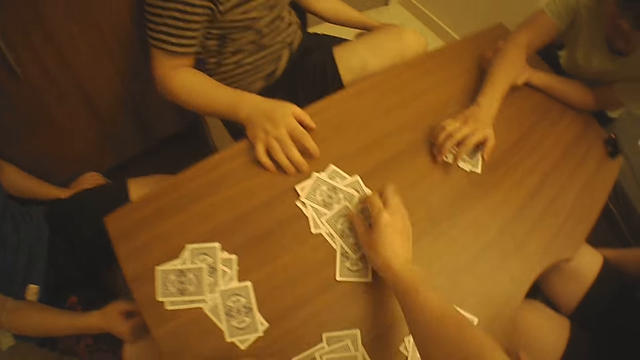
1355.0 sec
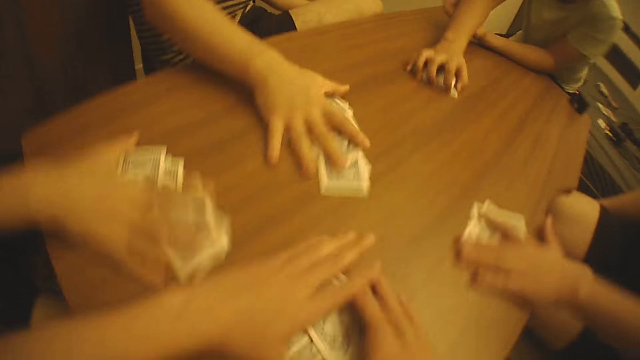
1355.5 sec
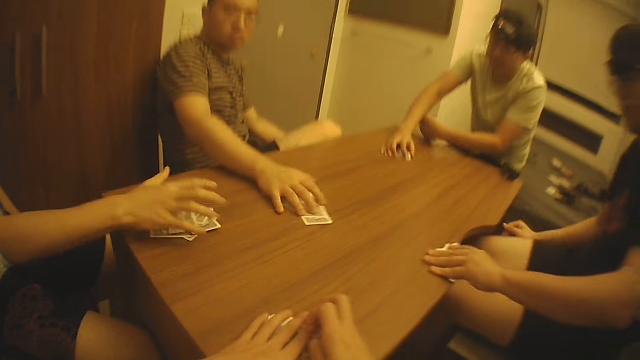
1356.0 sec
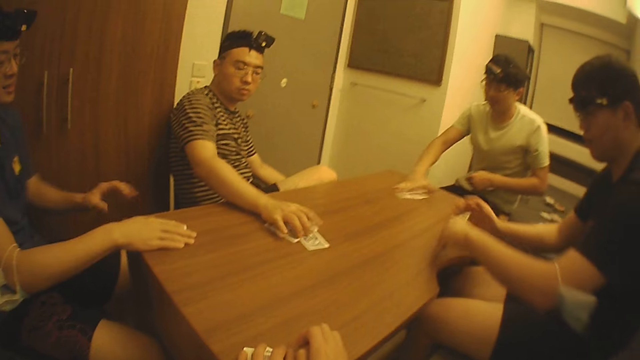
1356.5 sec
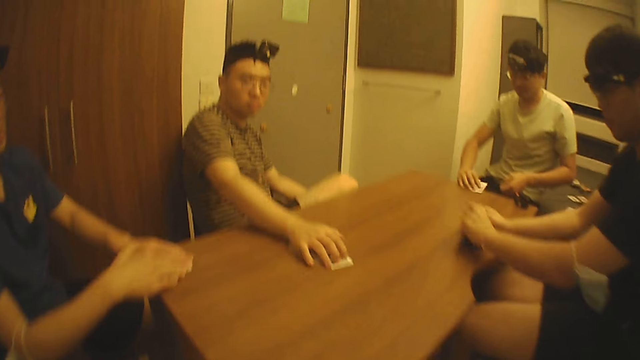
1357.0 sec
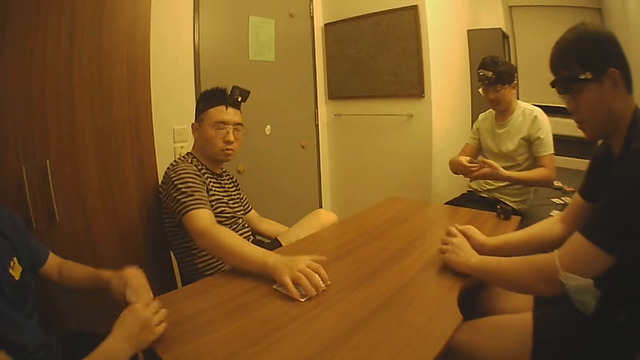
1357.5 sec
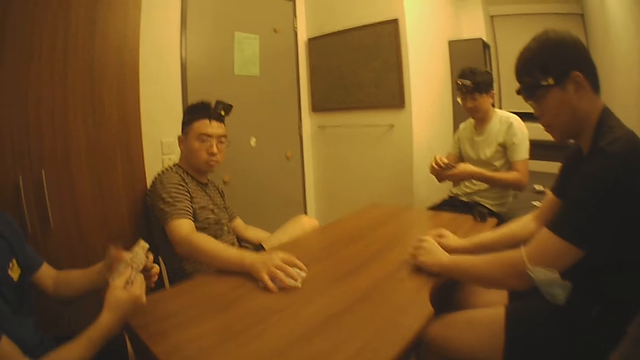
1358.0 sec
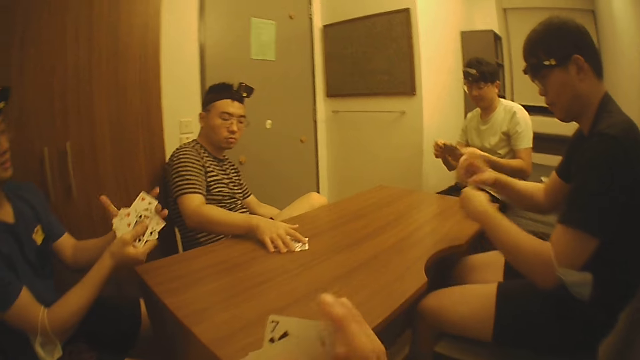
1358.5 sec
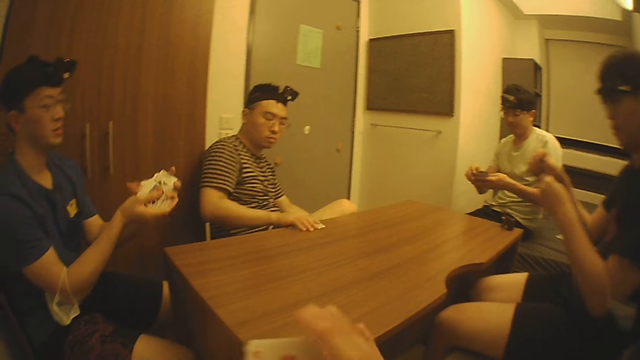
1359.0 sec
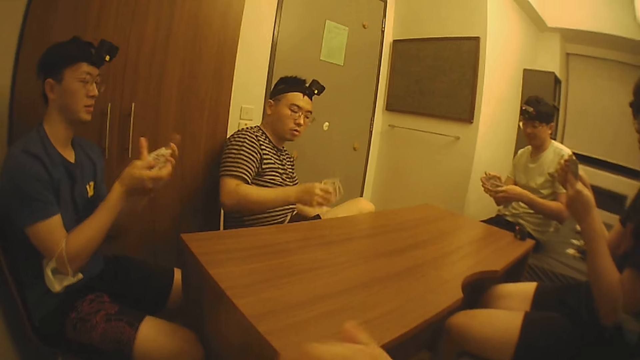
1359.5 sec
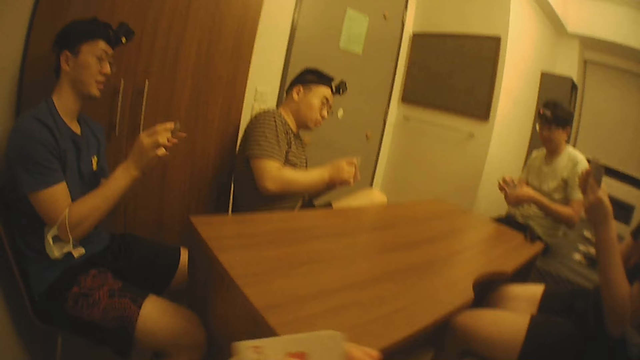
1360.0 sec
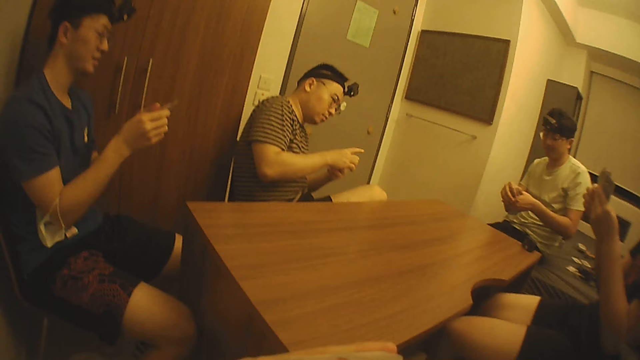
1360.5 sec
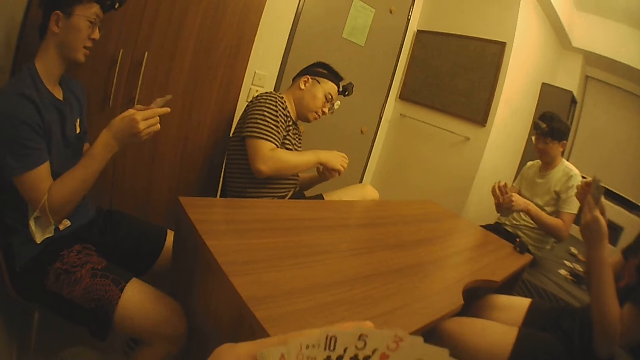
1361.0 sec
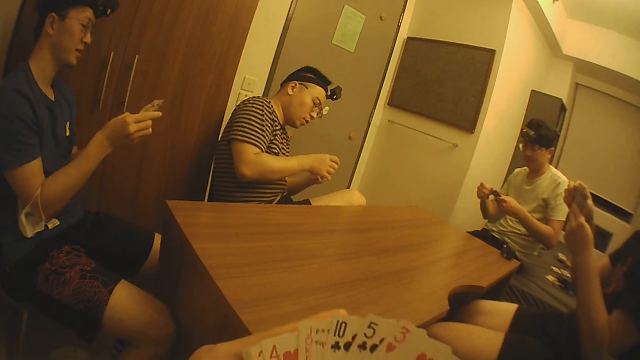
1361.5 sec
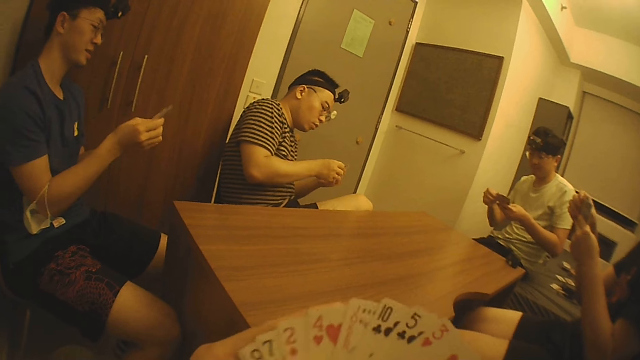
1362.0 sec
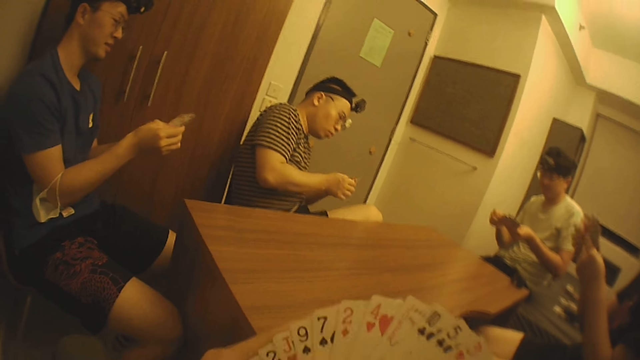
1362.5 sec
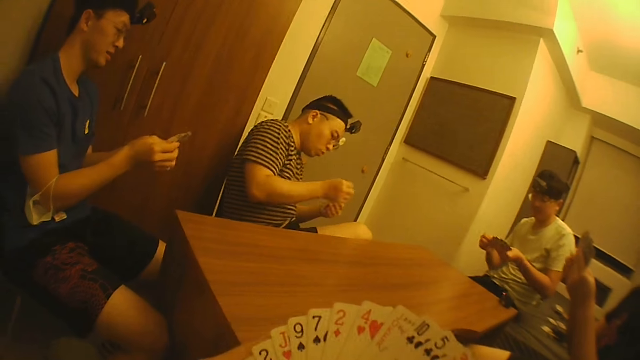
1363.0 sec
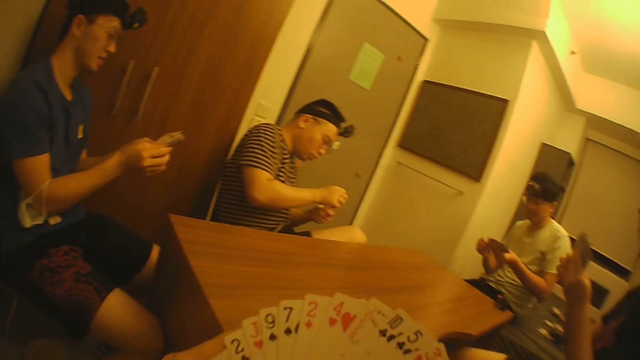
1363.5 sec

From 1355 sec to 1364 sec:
A man packs some cards on the table with his left hand. Another man packs some cards on the table with his right hand. The camera wearer packs some cards on the table with both hands. A third man packs some cards on the table with his right hand. The camera wearer picks the cards with both hands. The third man takes the cards from the table with his hands and holds the cards with both hands. The camera wearer interacts with the first man, a fourth man, the second man and the third man. The second man picks the cards from the table. The third man slides the cards with both hands.

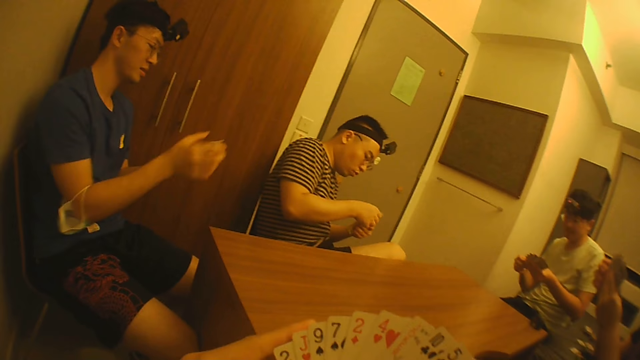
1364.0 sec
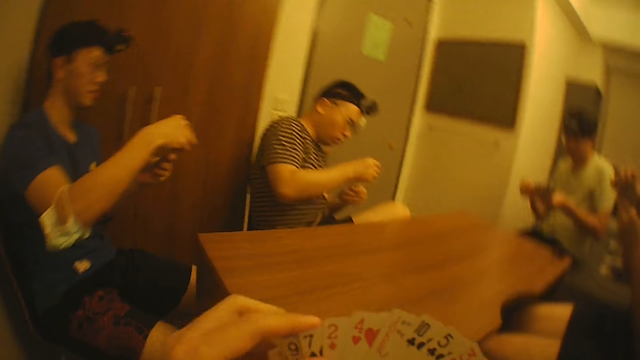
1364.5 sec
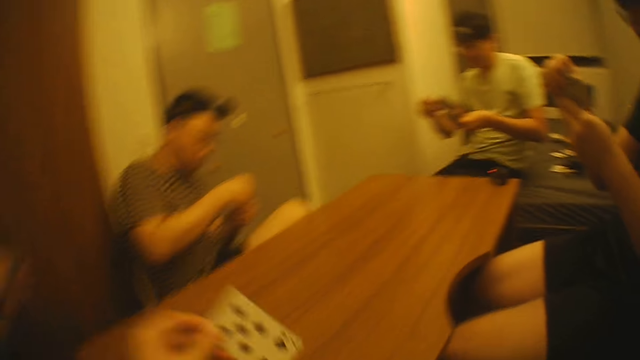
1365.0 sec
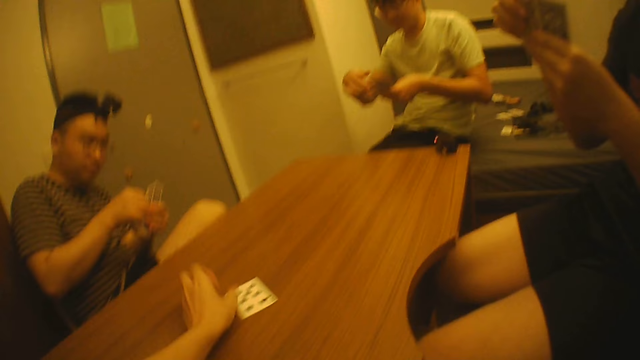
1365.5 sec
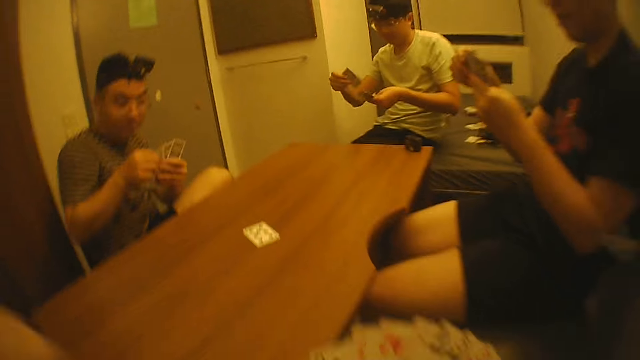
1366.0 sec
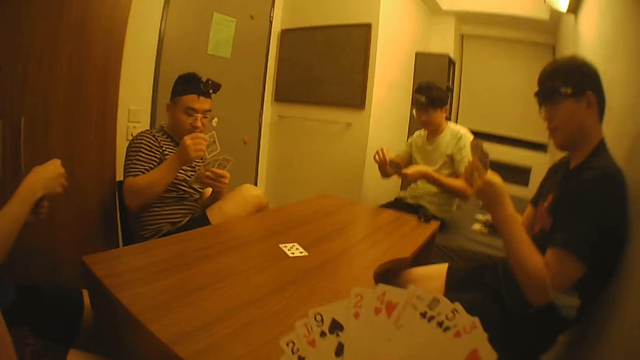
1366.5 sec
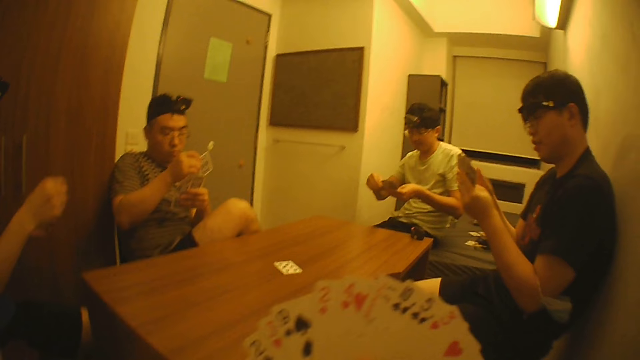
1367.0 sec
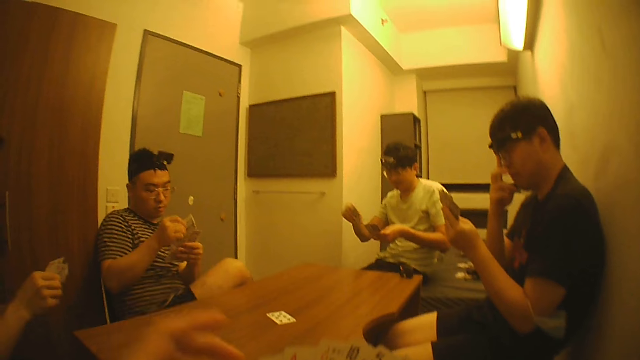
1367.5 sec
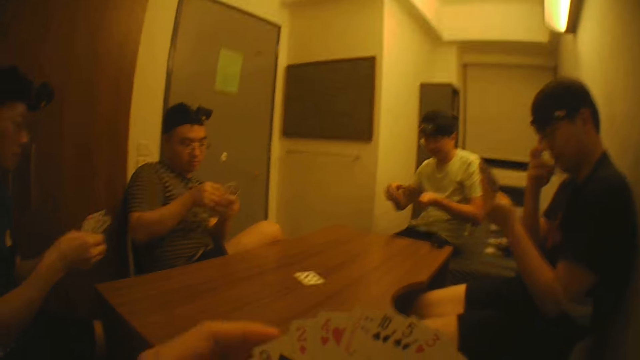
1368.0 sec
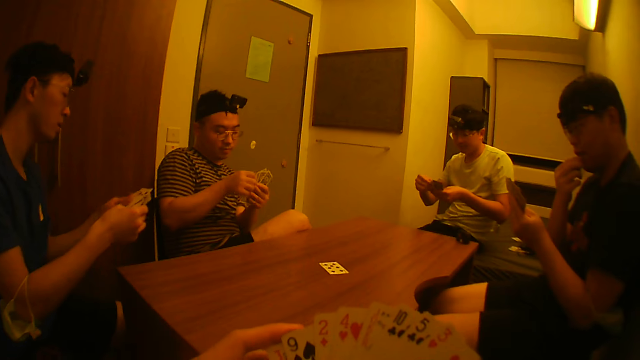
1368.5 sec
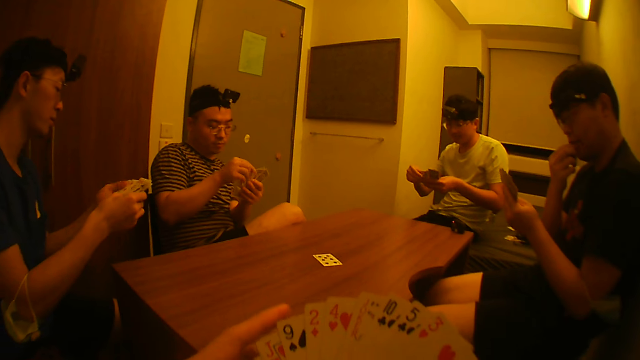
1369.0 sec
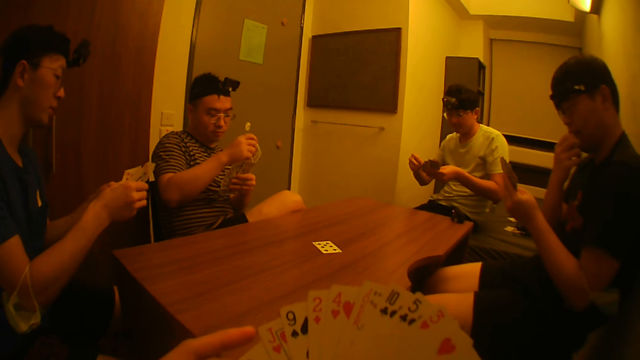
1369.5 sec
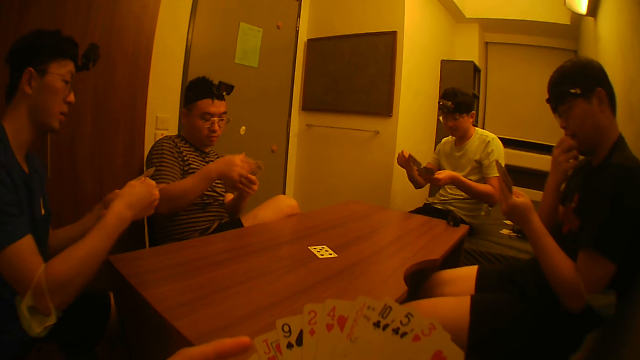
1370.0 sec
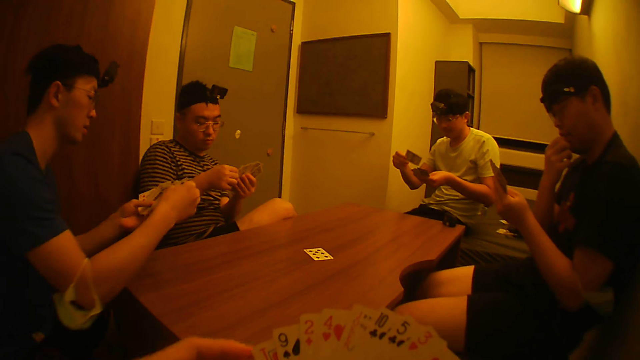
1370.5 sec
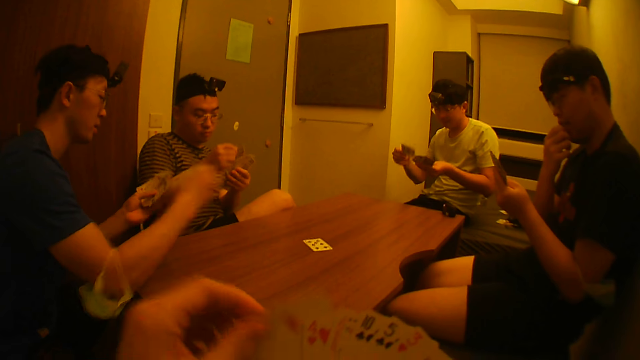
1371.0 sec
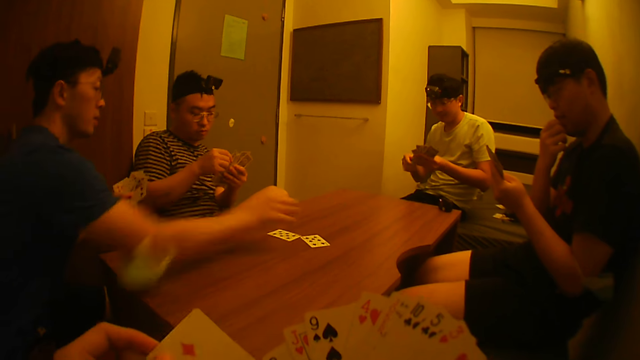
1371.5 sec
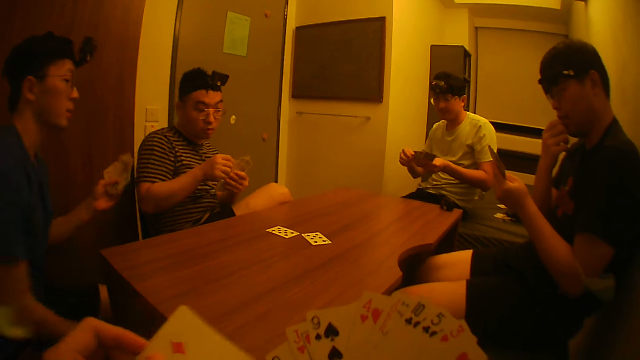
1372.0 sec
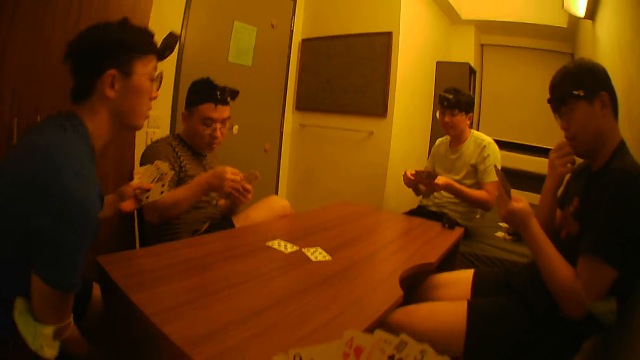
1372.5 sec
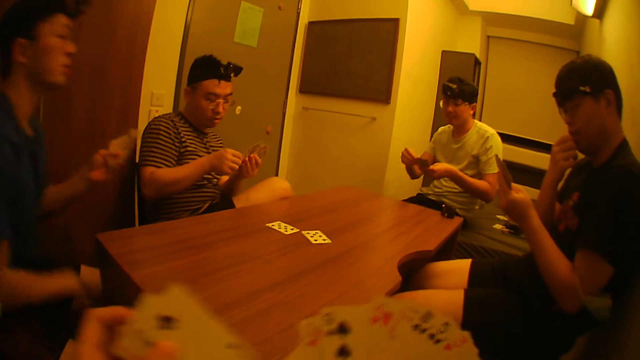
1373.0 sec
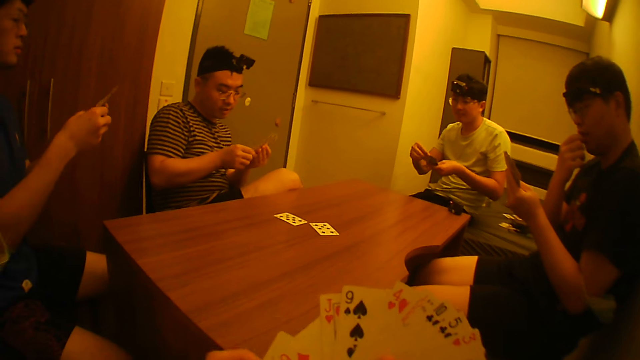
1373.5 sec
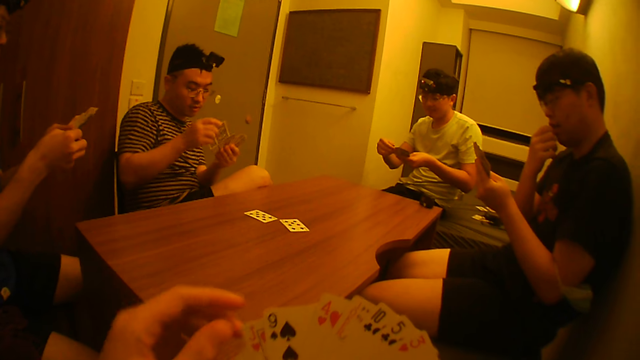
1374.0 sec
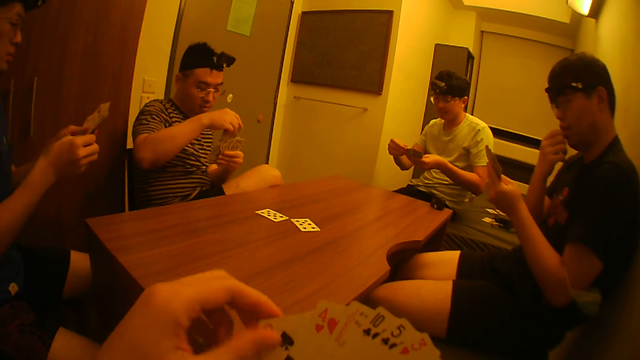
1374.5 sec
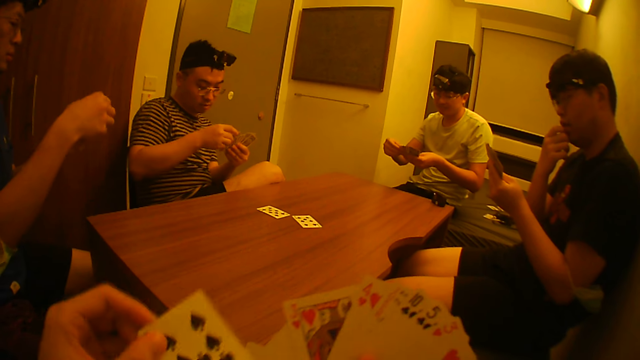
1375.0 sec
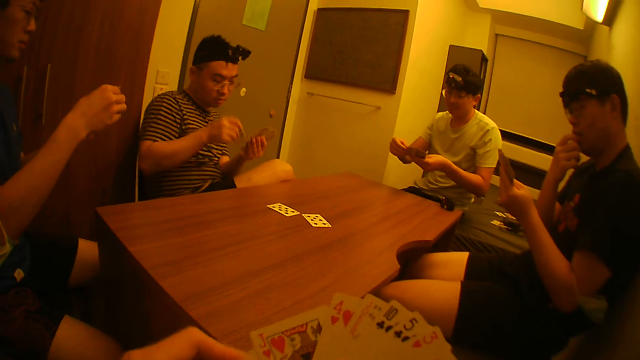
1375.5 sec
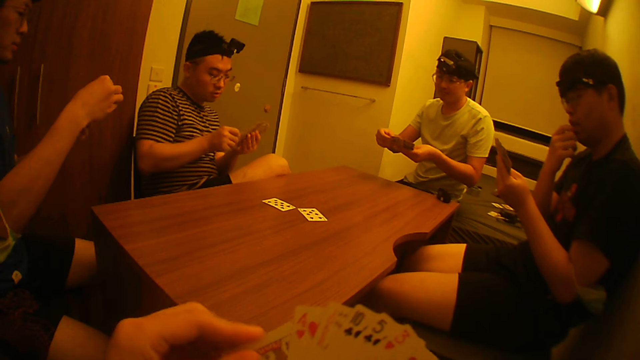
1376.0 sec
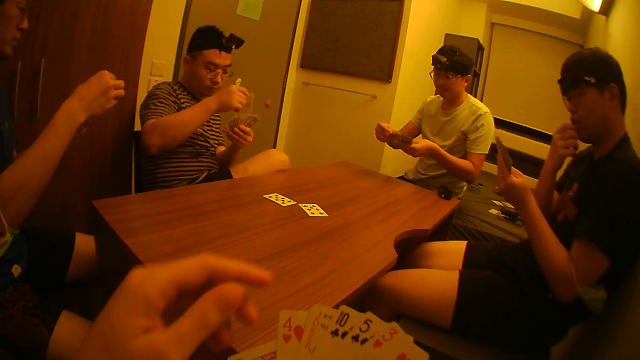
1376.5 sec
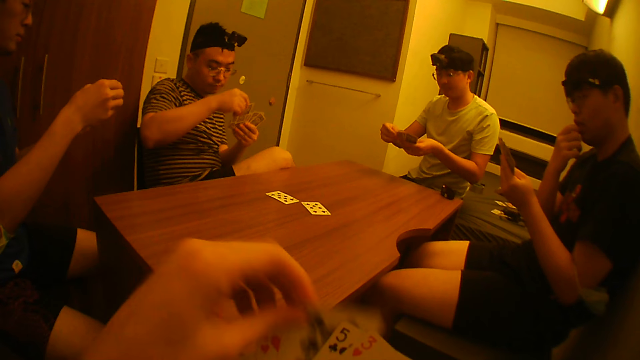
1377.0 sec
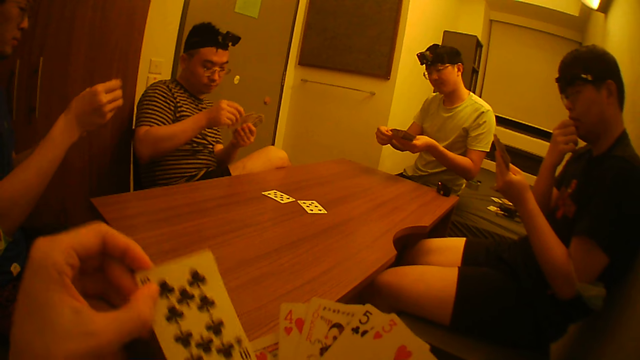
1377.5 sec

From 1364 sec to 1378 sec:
The camera wearer picks a card from the cards in his right hand with his left hand. He places the card on the table with his left hand. A man adjusts some cards in the cards in his left hand with his right hand. Another man adjusts a pair of glasses on his face with his right hand. A third man picks a card from his left hand with his right hand, places the card on the table with his right hand, moves their chair slightly and adjusts the cards in his left hand with his right hand. The camera wearer adjusts some cards in the cards in his right hand with his left hand. Another man sorts their cards.
